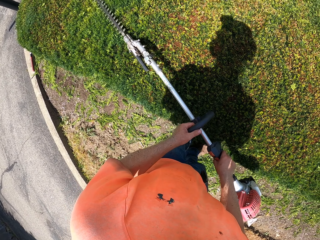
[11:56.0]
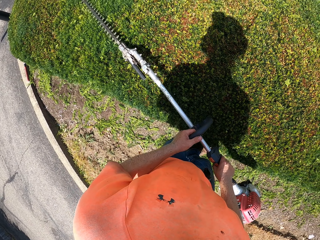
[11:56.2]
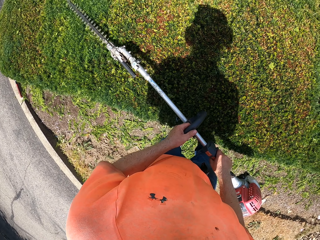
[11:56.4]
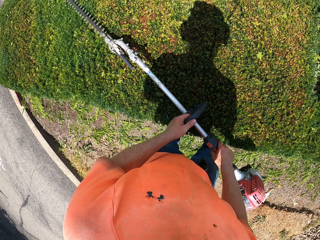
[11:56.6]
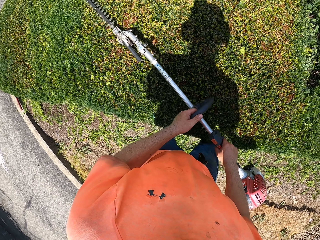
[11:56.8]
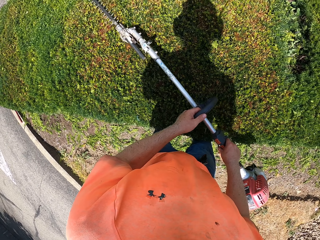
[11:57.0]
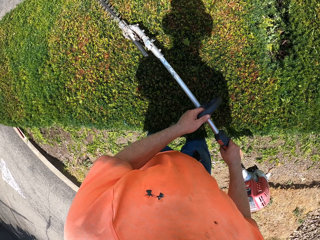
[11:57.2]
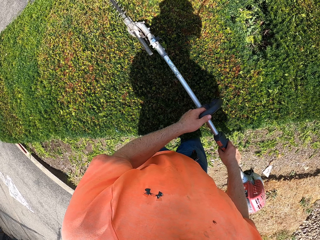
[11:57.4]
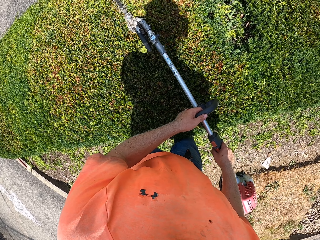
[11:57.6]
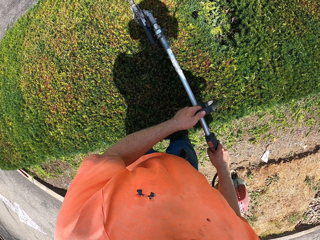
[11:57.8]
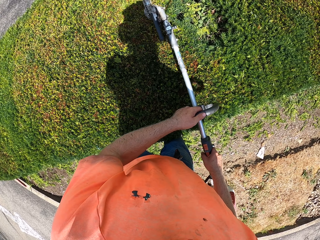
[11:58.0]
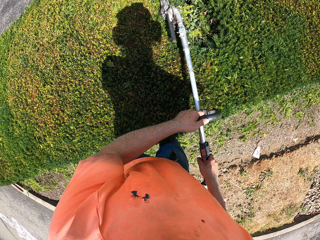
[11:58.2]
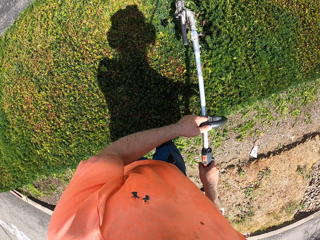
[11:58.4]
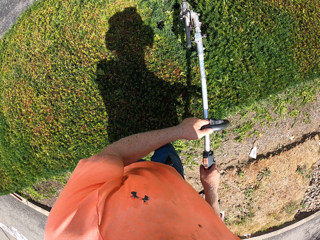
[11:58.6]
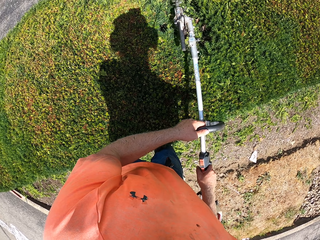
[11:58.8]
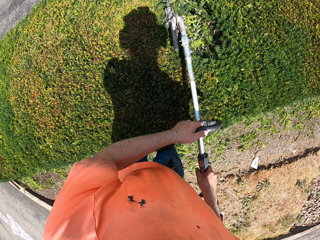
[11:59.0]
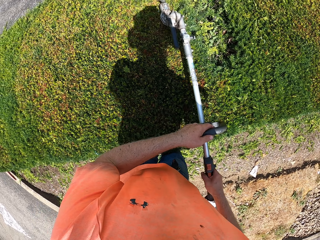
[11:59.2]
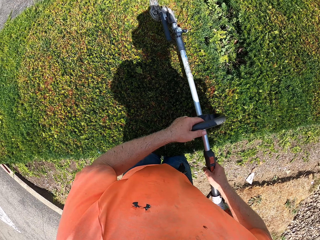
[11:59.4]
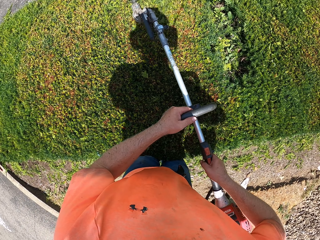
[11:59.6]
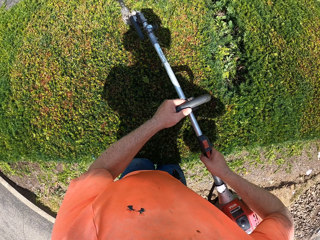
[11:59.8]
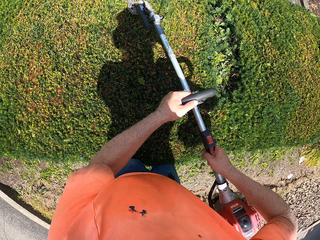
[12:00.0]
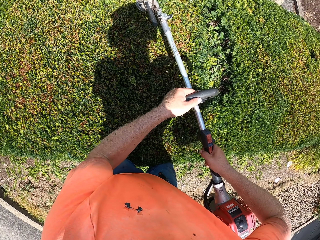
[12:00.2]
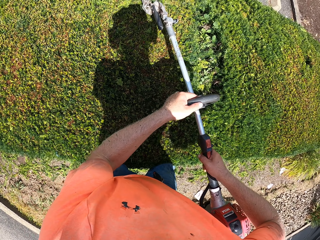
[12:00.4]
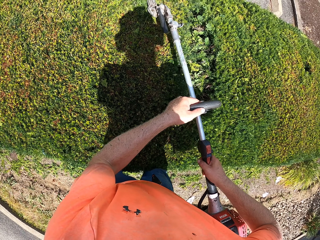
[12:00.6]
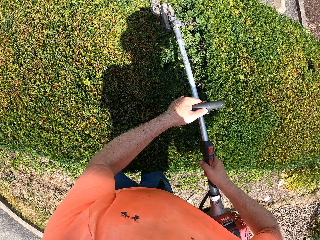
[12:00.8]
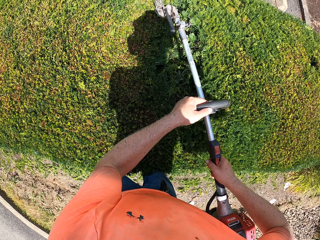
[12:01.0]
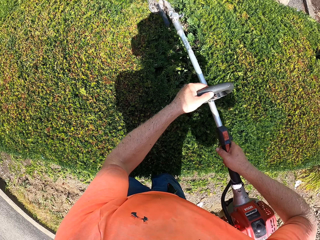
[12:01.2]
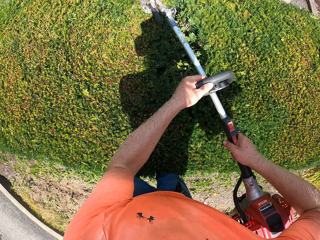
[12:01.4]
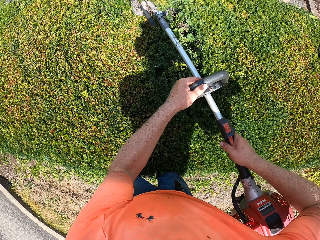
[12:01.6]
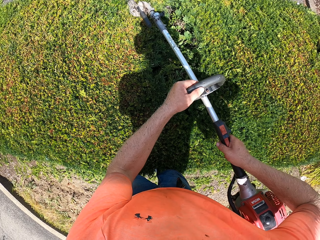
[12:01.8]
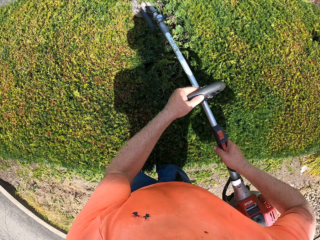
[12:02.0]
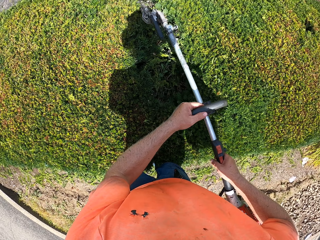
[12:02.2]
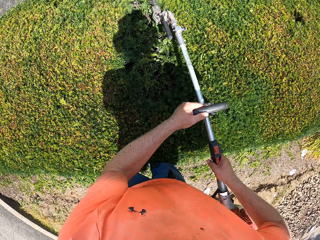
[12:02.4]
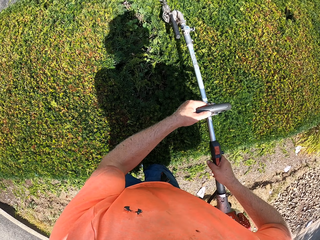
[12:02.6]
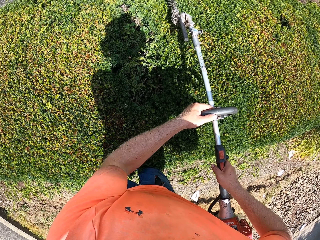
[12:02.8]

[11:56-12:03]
The camera wearer trims the fence with the electric hedge trimmer.

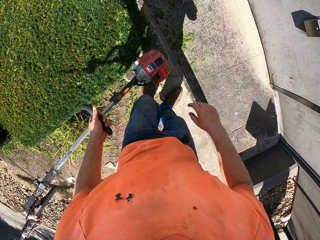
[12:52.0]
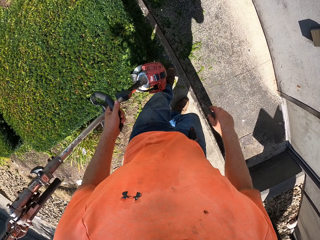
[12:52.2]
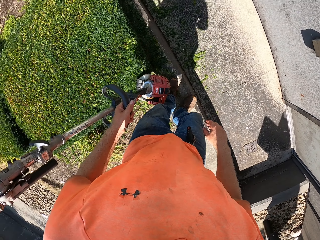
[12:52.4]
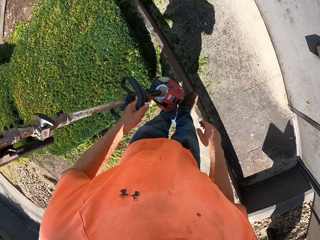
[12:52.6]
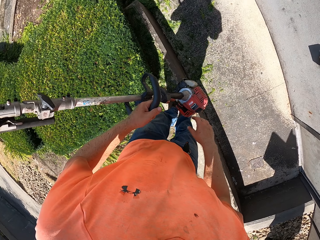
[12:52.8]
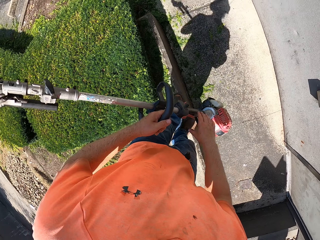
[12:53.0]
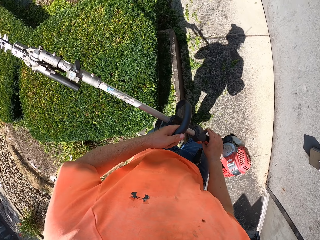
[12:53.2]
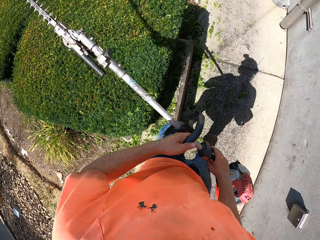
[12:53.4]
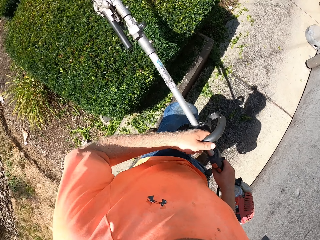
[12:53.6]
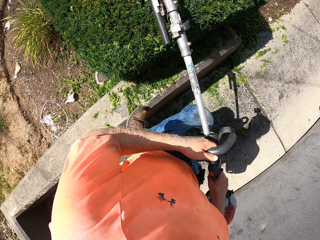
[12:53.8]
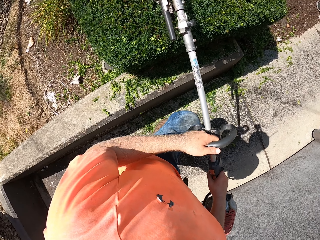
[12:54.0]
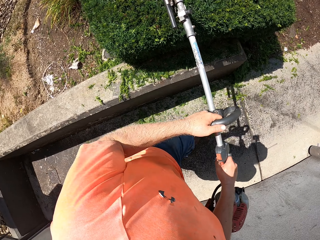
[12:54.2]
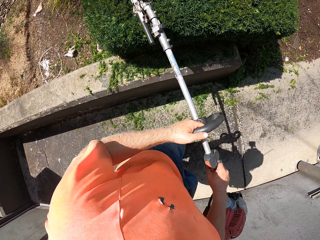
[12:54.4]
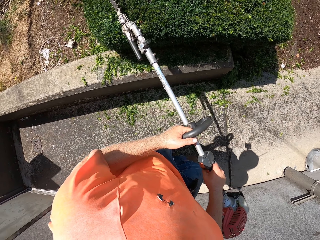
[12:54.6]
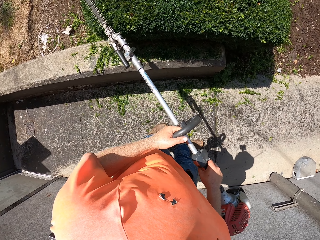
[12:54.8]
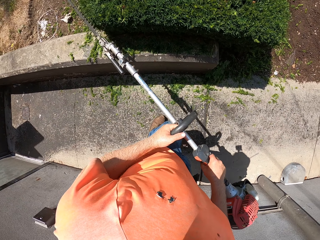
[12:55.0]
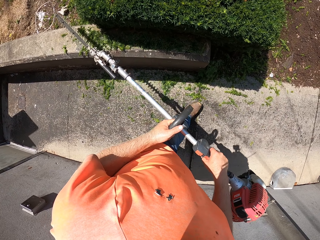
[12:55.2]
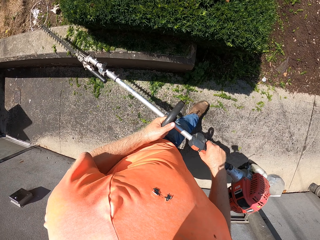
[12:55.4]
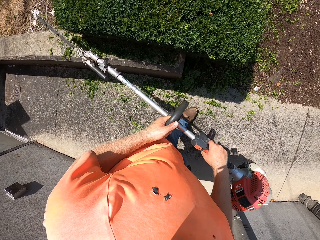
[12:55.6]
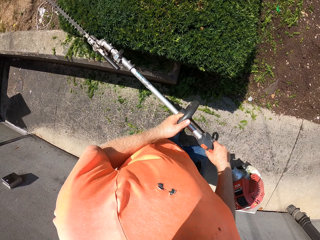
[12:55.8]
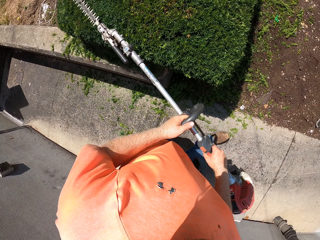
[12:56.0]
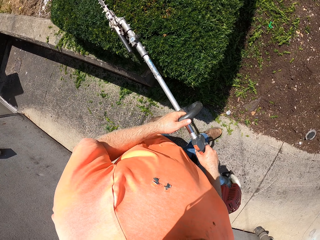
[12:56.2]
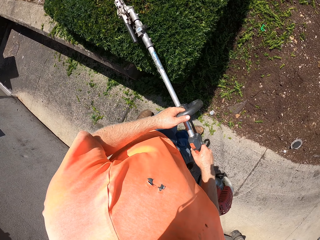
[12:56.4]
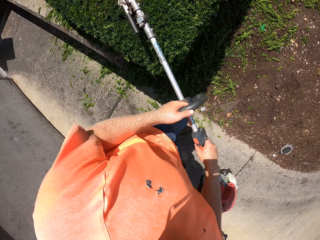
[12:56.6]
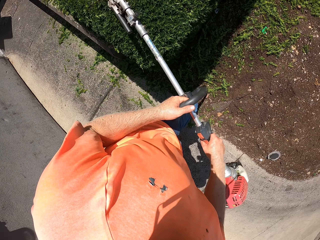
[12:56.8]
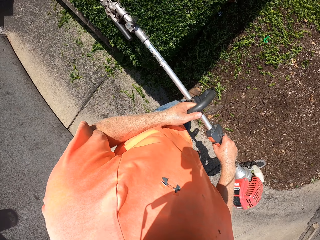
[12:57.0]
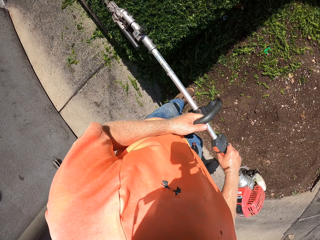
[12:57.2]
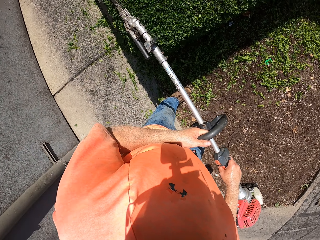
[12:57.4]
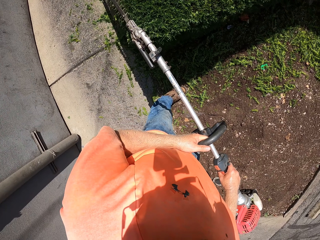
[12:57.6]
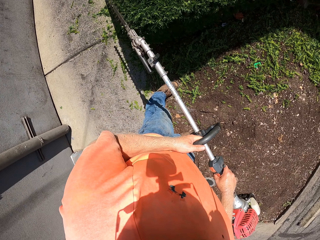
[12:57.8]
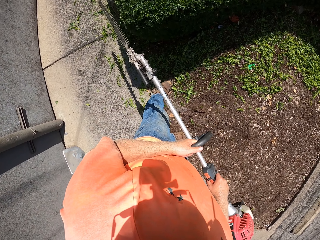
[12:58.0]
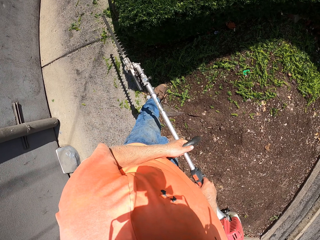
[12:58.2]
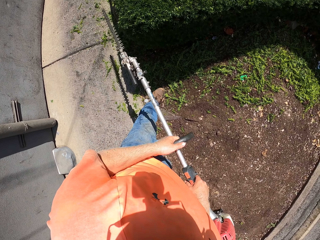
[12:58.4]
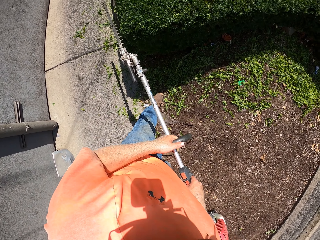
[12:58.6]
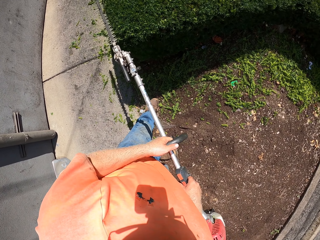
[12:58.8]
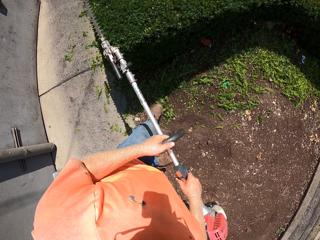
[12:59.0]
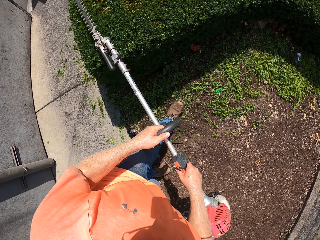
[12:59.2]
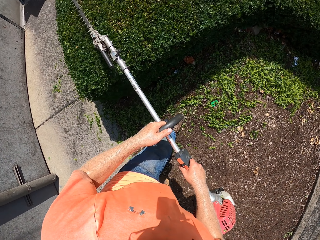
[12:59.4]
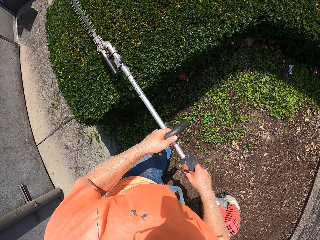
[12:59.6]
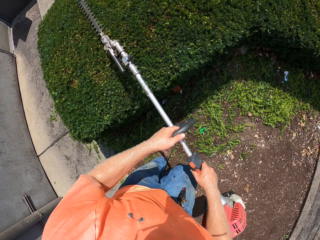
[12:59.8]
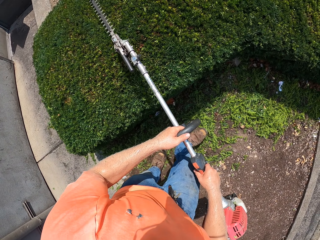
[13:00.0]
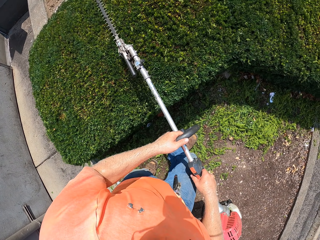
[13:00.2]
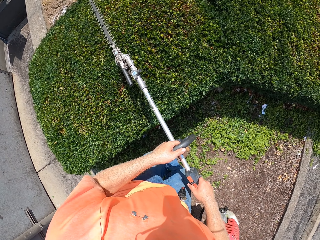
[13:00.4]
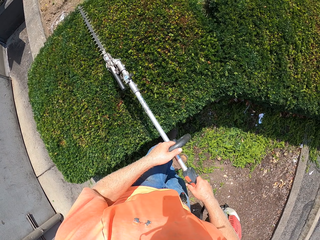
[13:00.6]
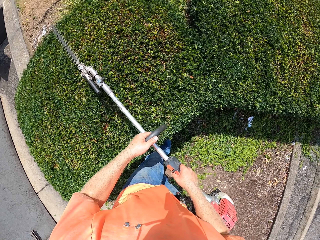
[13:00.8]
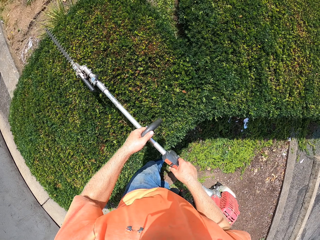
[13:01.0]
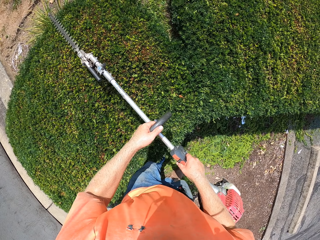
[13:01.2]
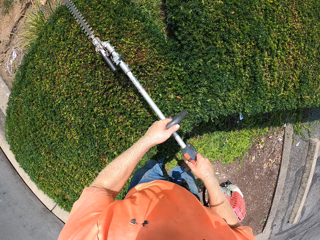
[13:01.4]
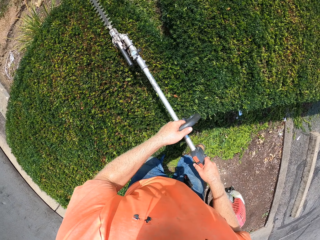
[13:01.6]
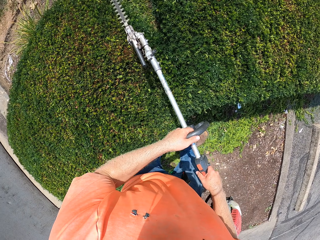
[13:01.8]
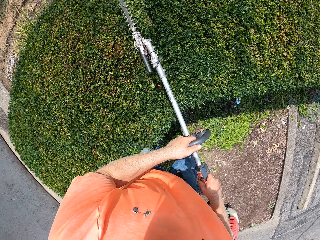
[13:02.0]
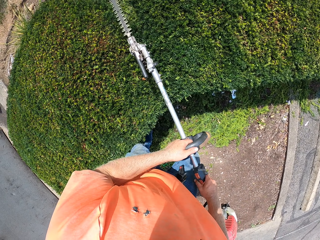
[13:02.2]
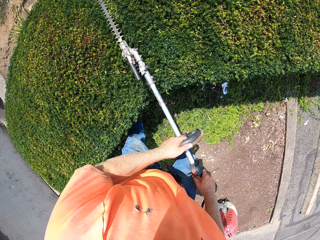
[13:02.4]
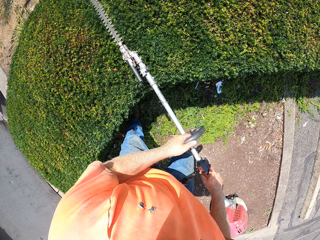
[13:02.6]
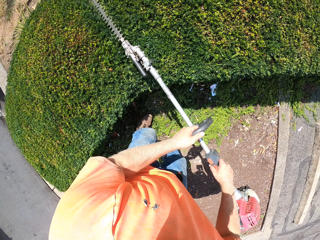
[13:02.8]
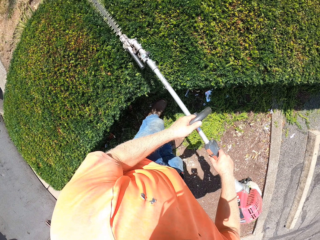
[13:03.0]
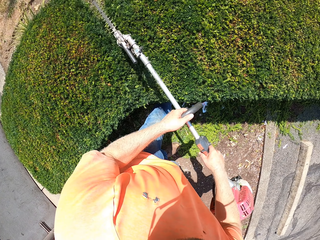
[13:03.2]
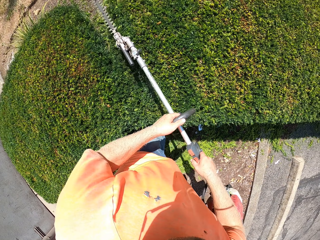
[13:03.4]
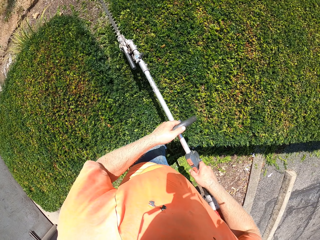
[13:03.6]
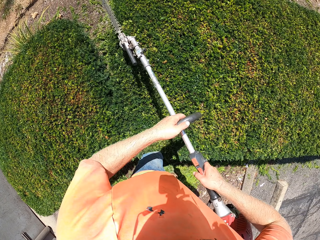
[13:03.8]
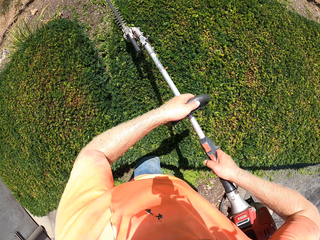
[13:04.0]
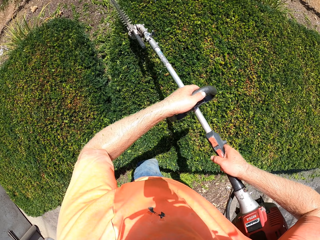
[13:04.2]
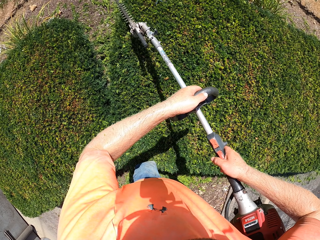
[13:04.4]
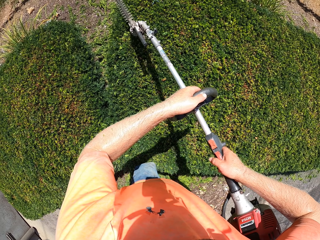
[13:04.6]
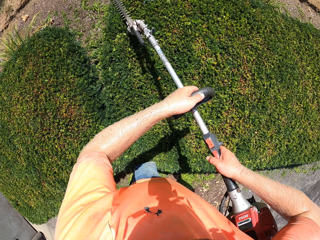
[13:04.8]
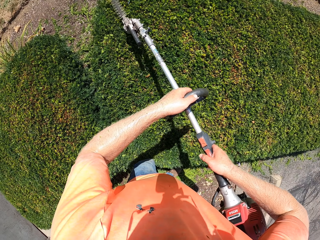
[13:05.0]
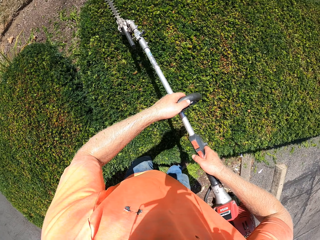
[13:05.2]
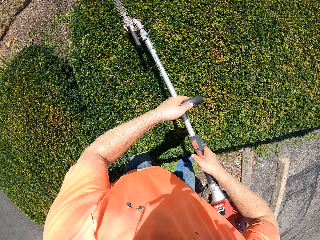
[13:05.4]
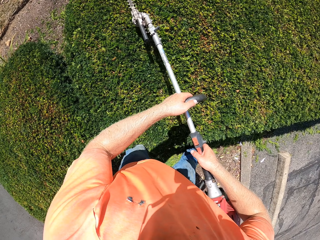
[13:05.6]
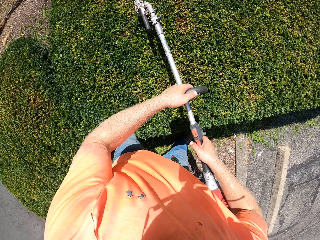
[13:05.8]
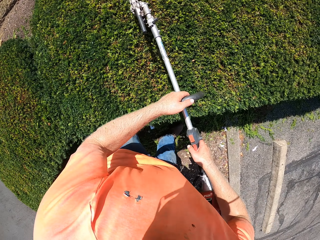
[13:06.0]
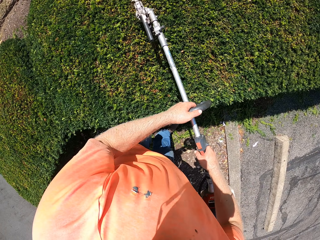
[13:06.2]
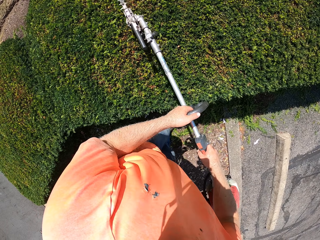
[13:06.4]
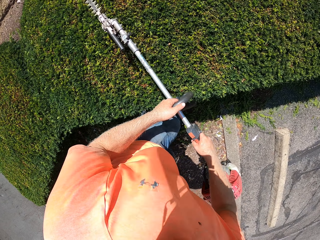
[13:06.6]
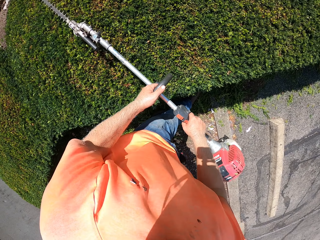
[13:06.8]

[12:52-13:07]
The camera wearer positions the hedge trimmer. They trim the fence with the electric hedge trimmer.
